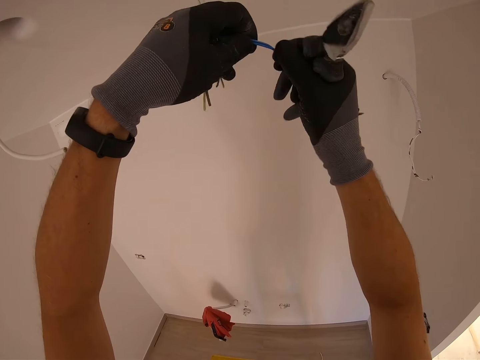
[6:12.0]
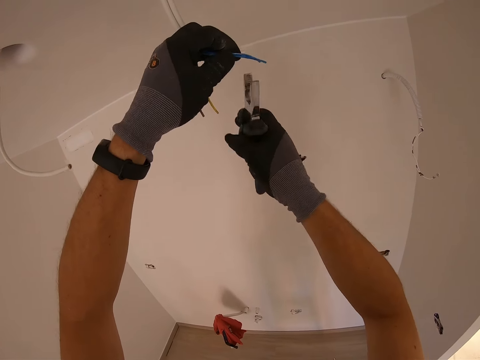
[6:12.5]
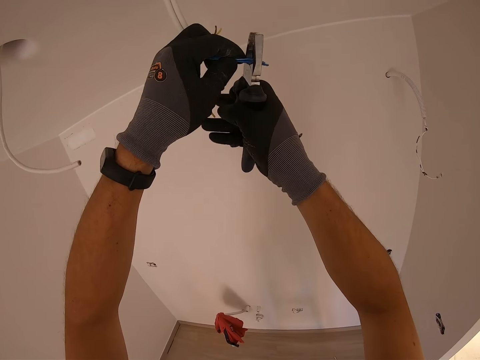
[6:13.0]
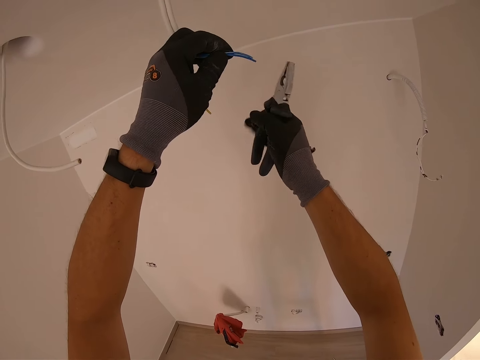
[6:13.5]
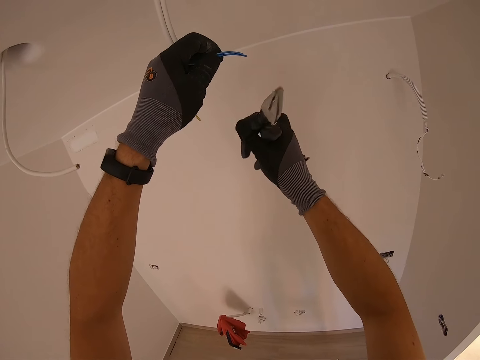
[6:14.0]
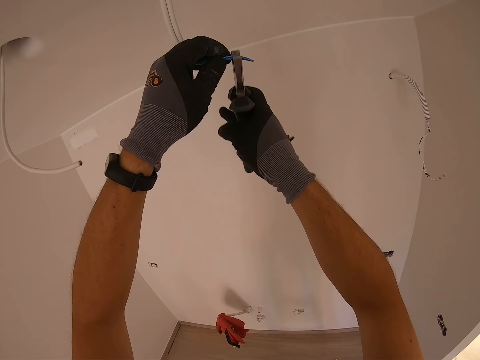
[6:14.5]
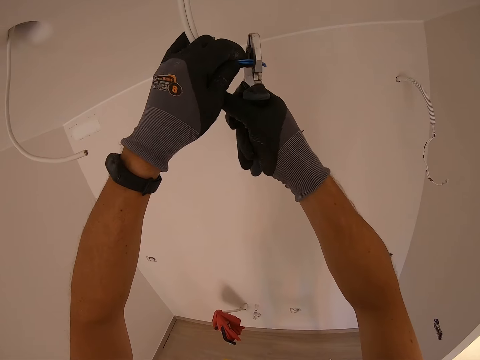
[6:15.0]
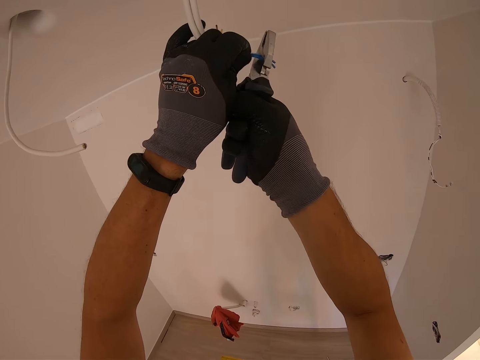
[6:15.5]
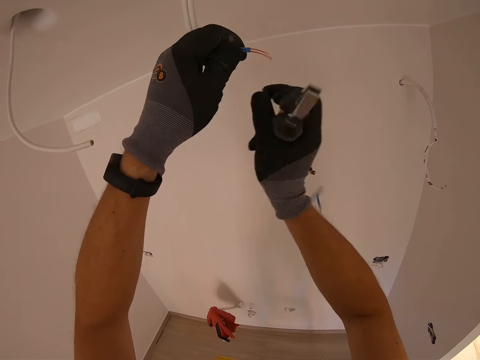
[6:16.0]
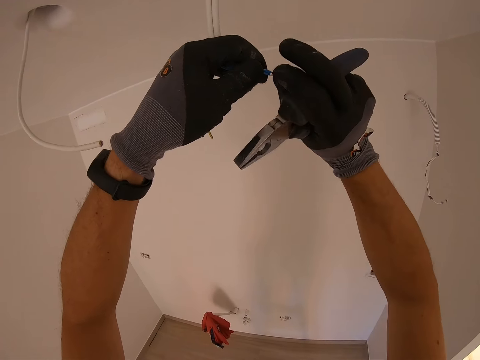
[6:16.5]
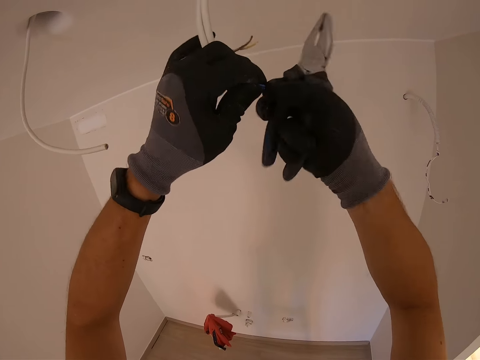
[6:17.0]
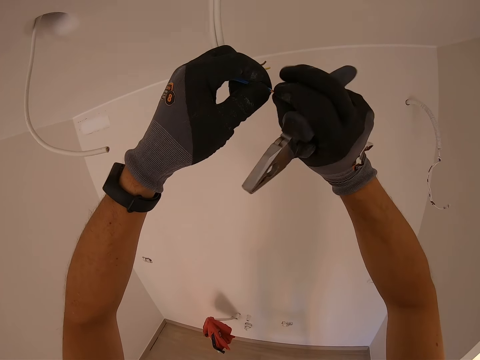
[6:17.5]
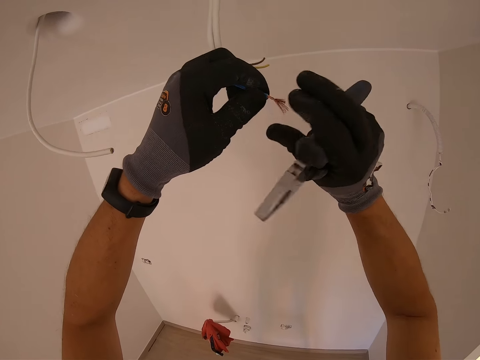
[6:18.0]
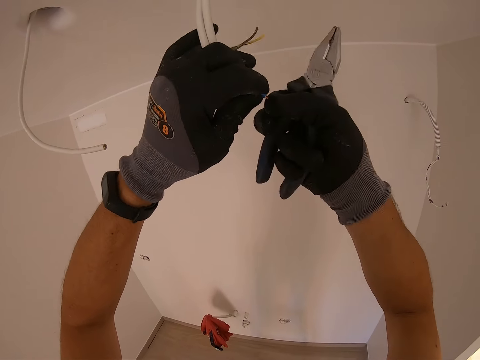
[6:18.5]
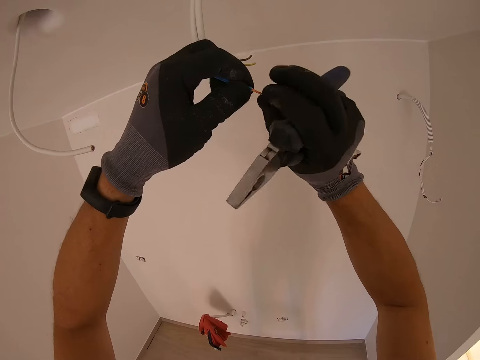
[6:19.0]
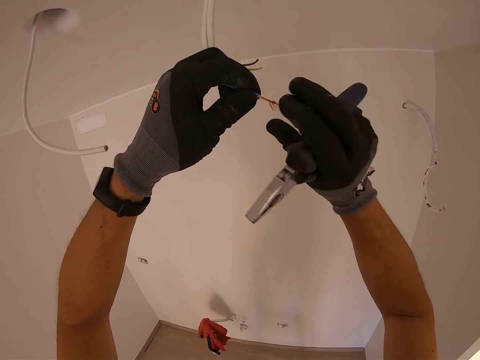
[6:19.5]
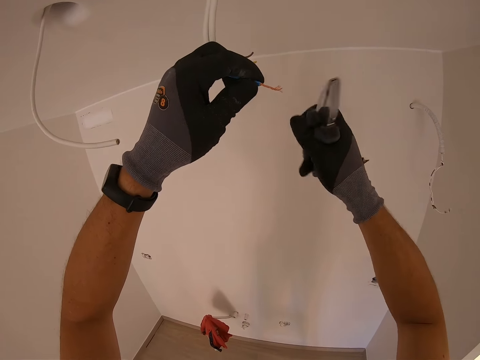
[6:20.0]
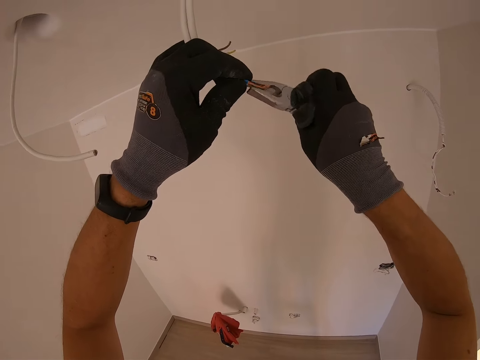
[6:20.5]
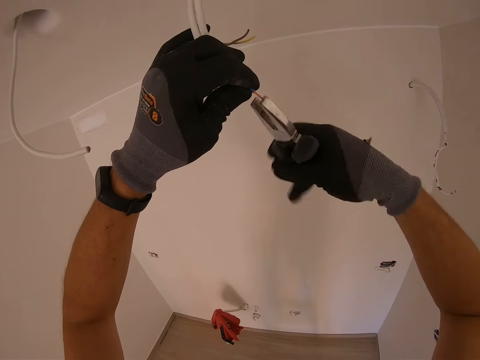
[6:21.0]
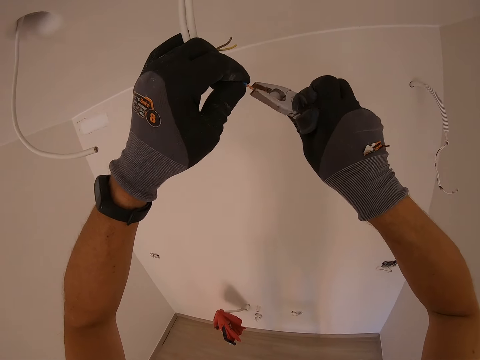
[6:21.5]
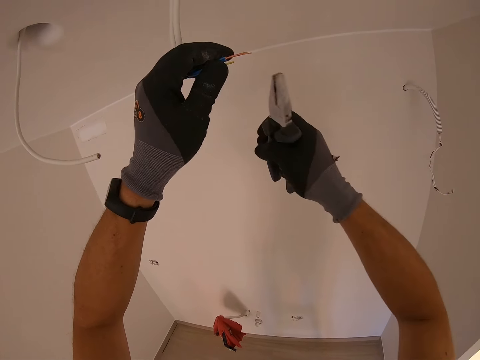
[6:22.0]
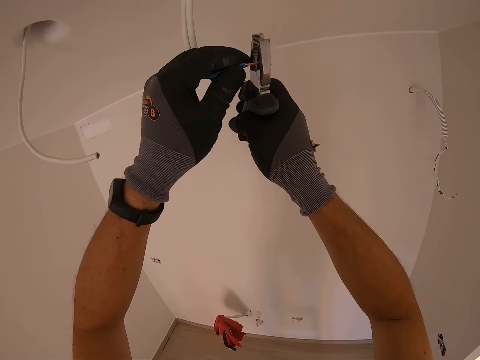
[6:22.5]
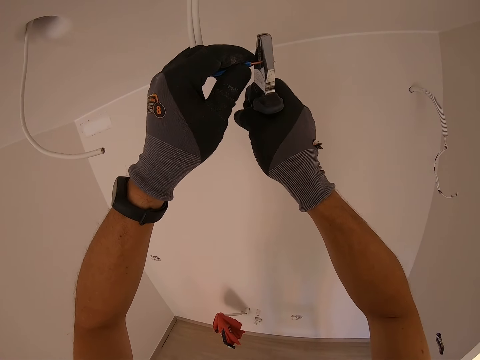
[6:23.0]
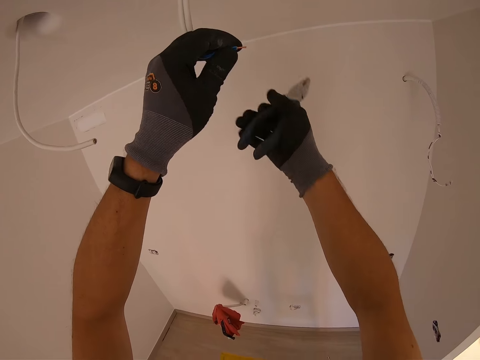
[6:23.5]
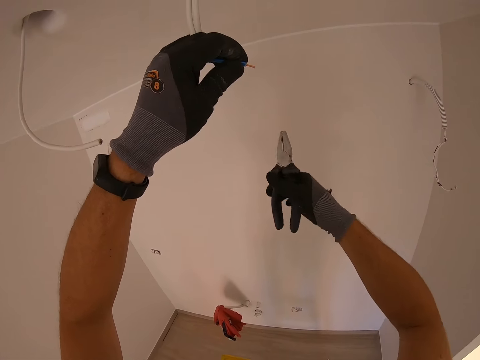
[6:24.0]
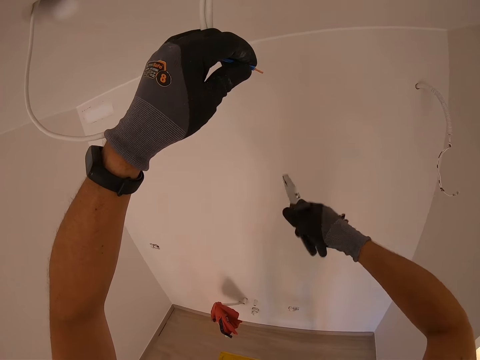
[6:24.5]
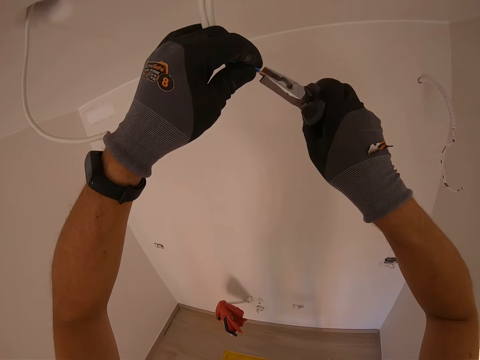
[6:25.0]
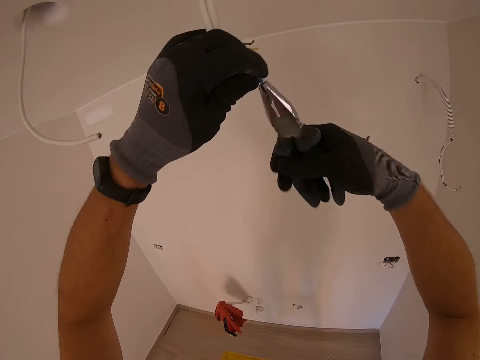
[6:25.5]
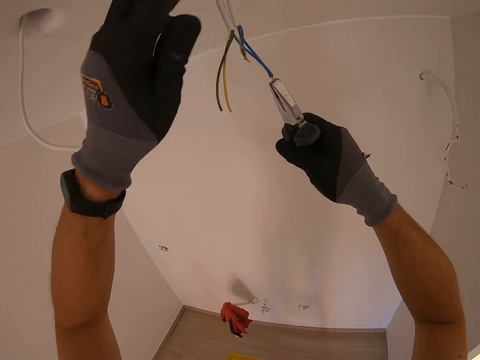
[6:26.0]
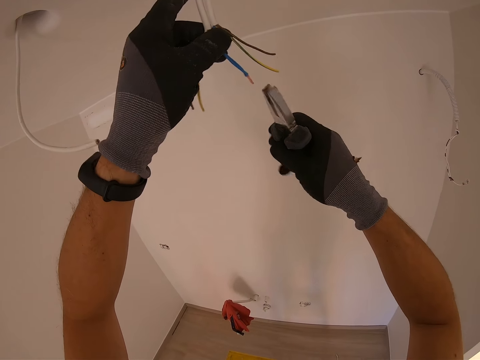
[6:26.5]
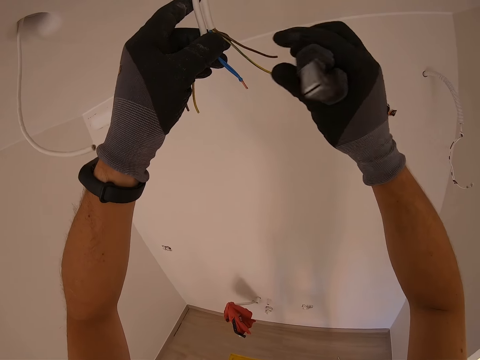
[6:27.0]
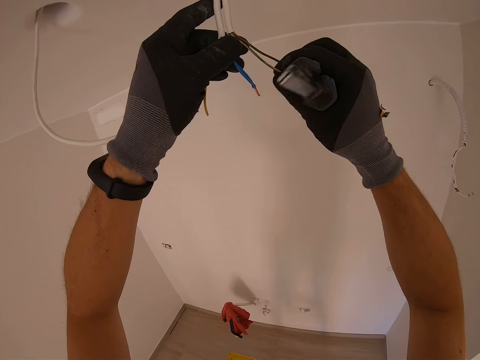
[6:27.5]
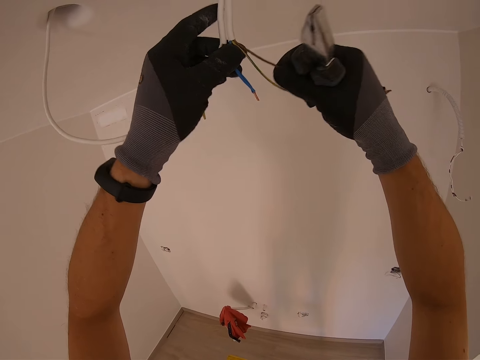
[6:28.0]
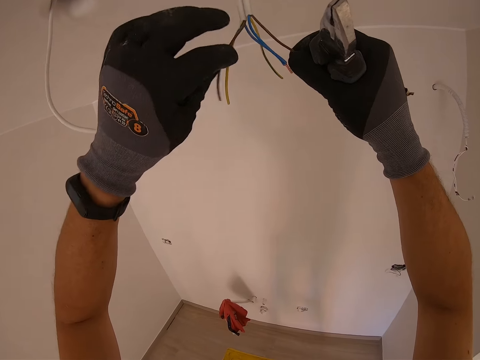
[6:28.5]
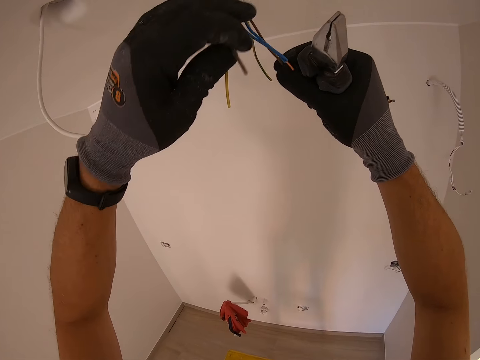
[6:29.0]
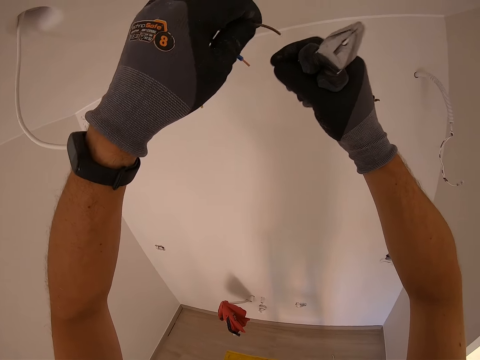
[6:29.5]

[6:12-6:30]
The camera wearer holds a wire and holds pliers. He strips the wire cover with the pliers. He holds the pliers. He twists the wire with his hands. He twists the wire with the pliers. He cuts the edge of the wire with the pliers. He twists the wire with the pliers. He holds the pliers. He separates the brown color wire.

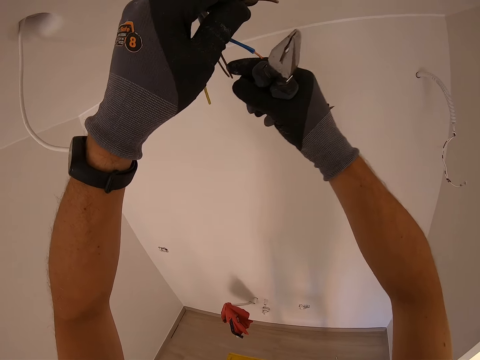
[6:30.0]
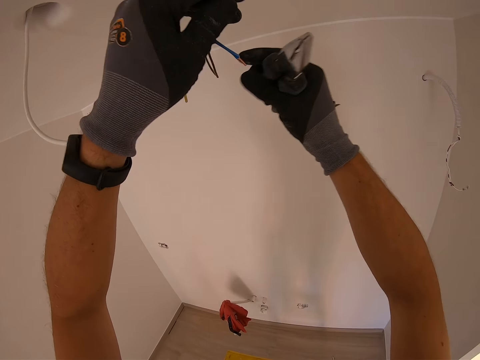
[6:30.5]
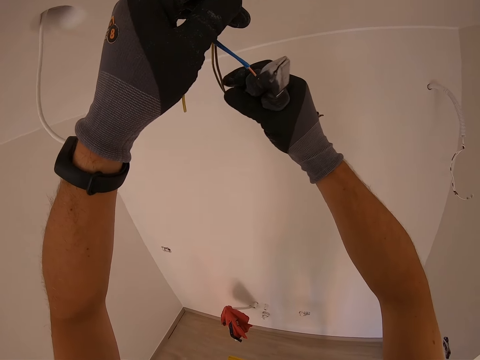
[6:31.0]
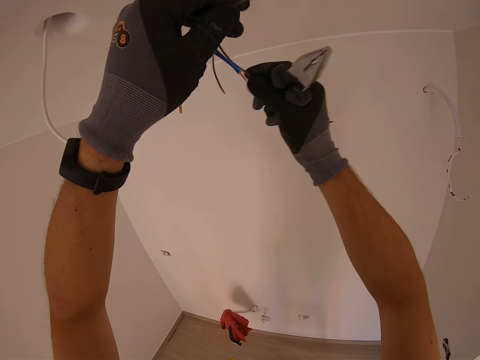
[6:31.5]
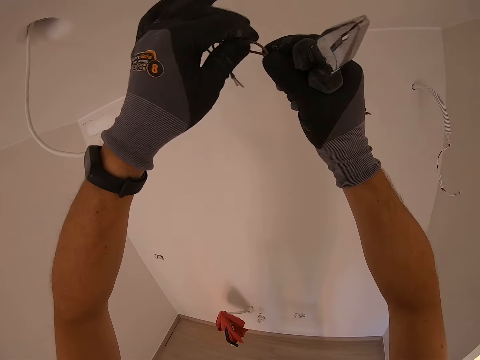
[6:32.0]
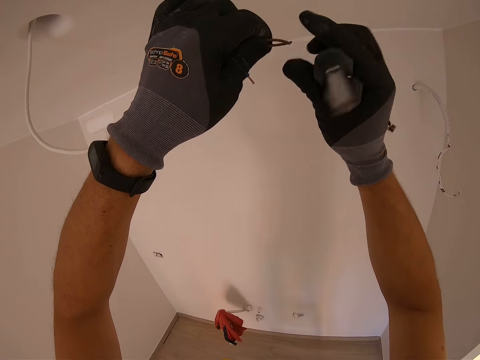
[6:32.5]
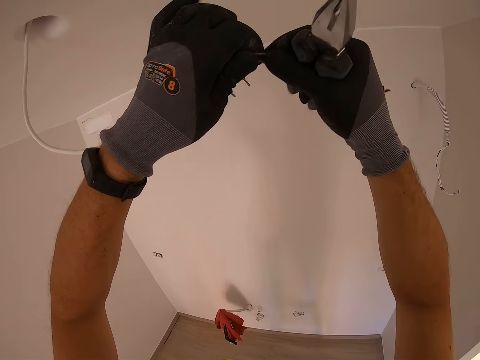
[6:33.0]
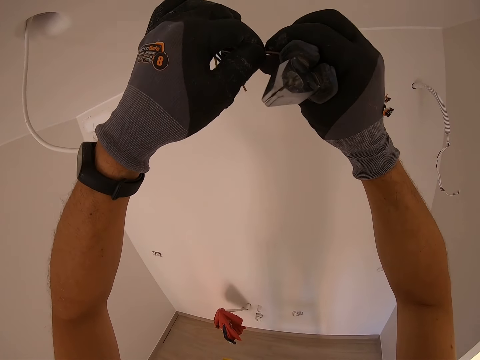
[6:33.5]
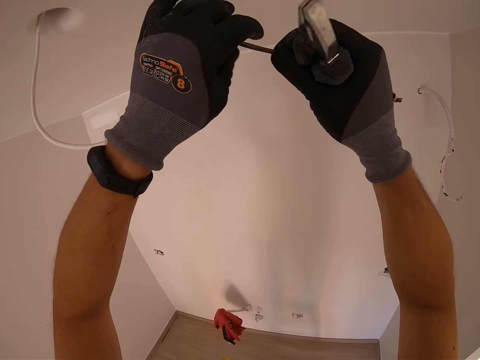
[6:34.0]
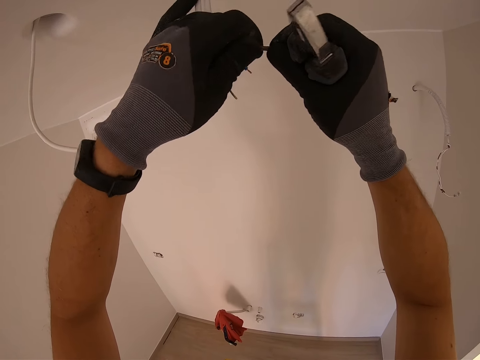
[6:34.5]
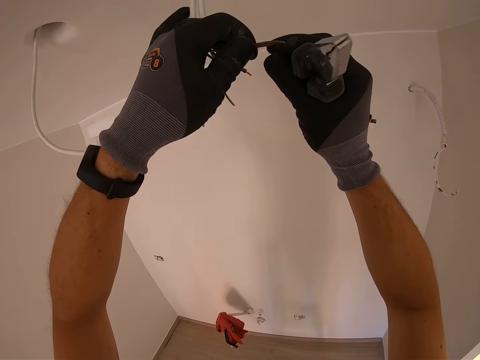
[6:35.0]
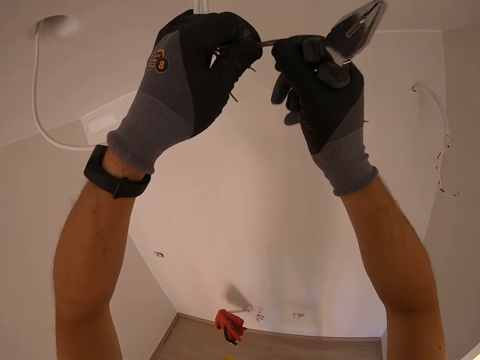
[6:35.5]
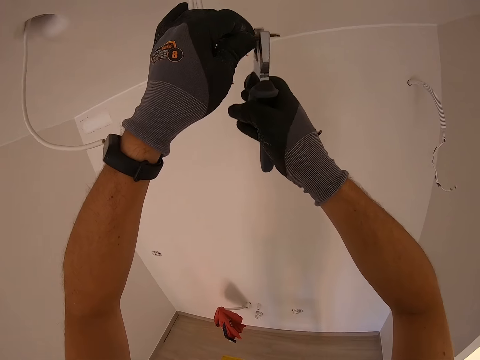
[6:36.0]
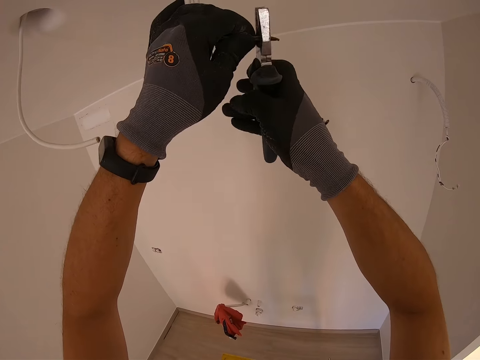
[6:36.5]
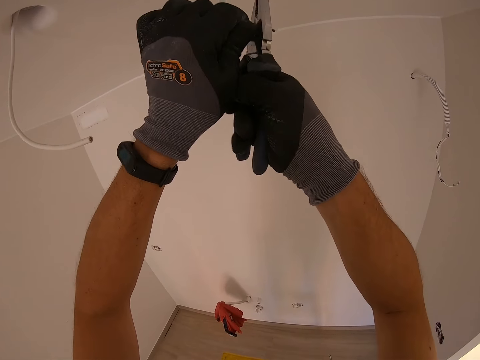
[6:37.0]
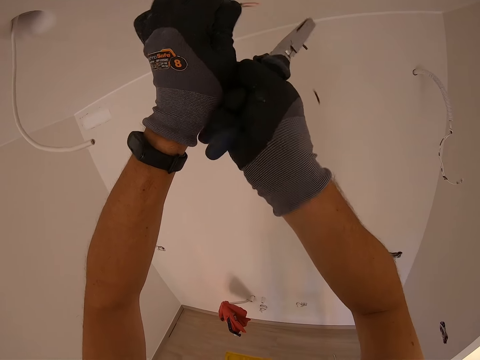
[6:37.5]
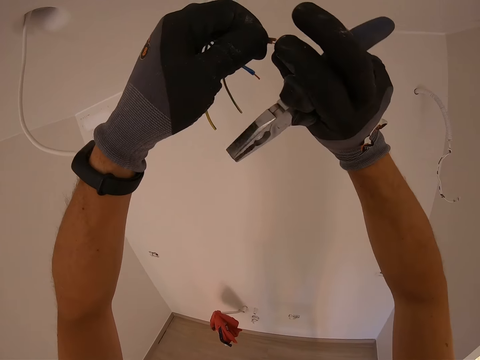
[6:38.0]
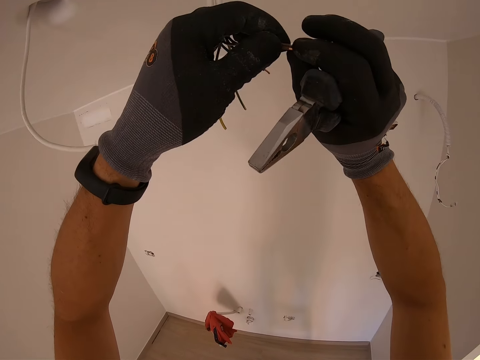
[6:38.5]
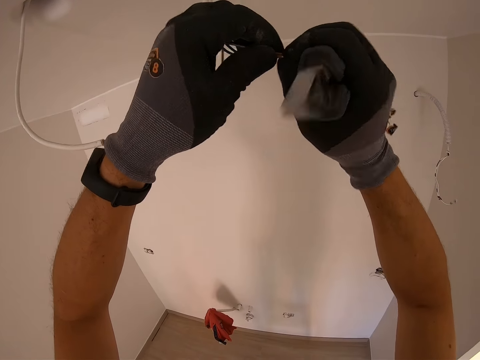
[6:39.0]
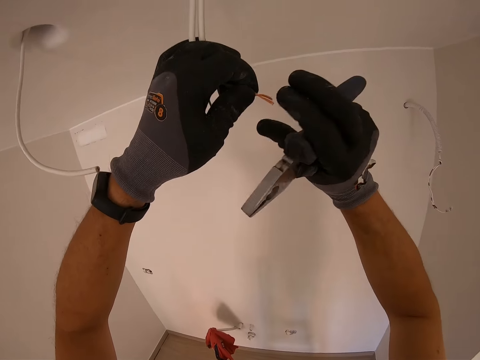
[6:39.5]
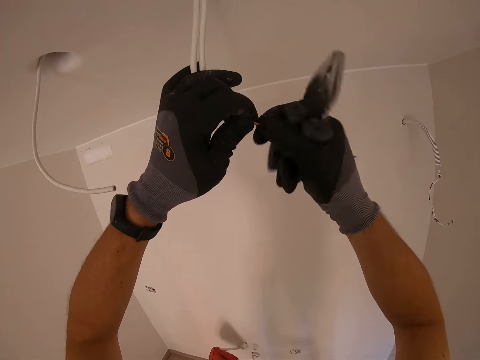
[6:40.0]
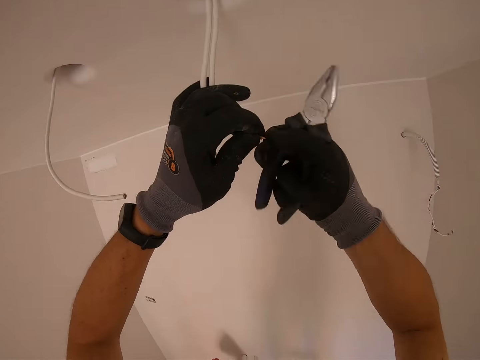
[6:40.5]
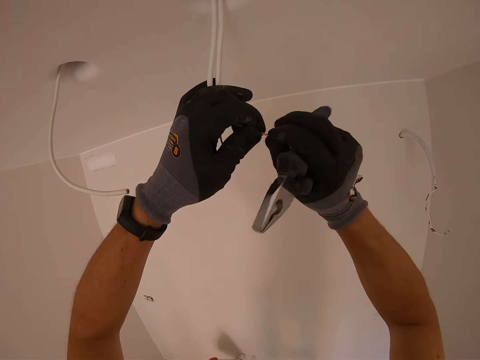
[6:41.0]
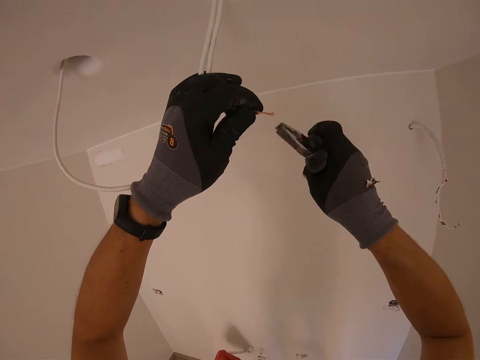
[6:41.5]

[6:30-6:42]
The camera wearer joins the wire together. He holds the wire and holds pliers. He removes the wire cover with the pliers. He holds the pliers and twists the wire with his hands.
